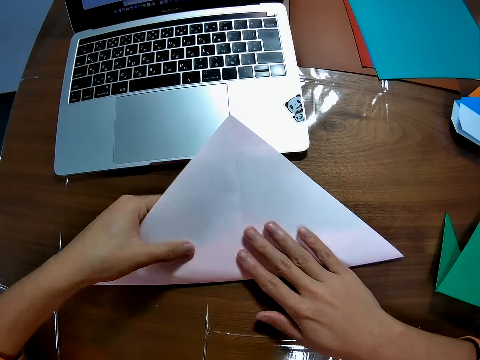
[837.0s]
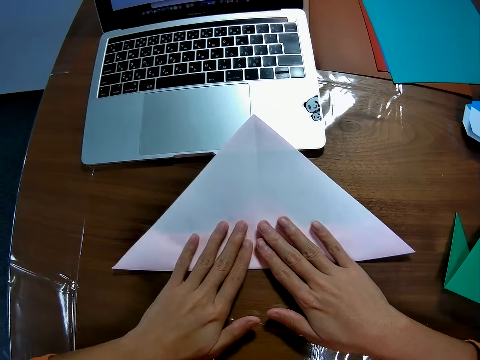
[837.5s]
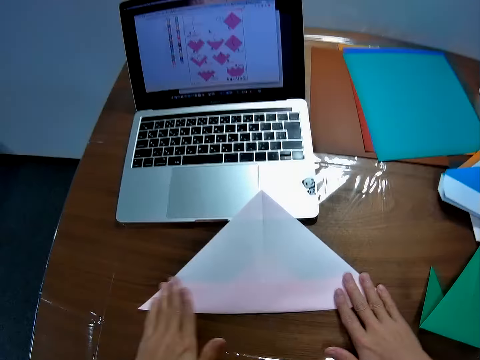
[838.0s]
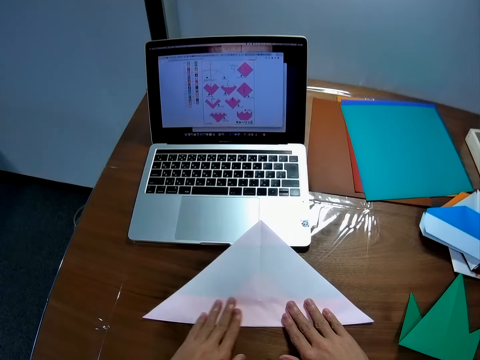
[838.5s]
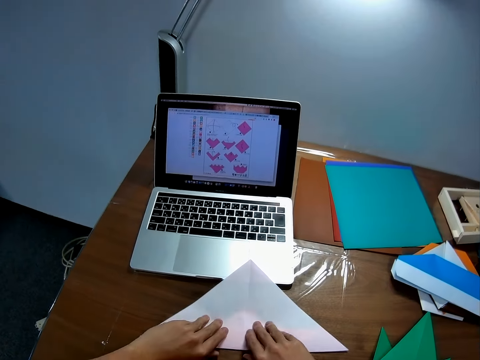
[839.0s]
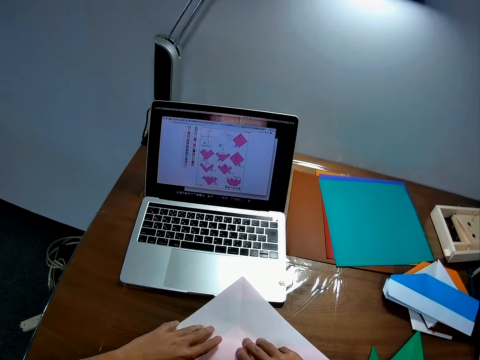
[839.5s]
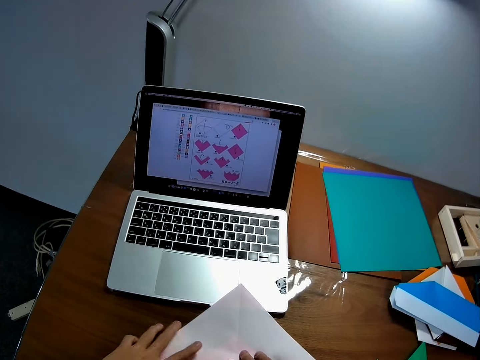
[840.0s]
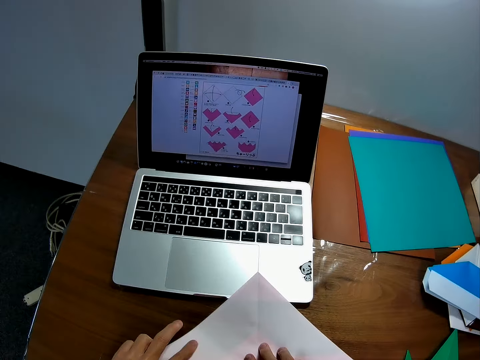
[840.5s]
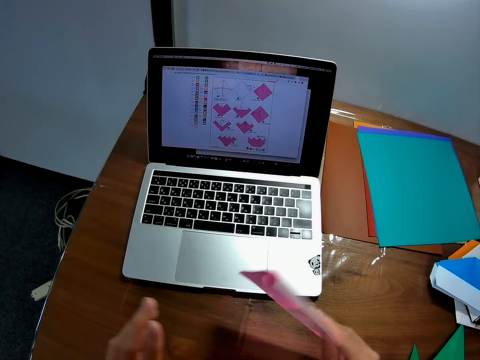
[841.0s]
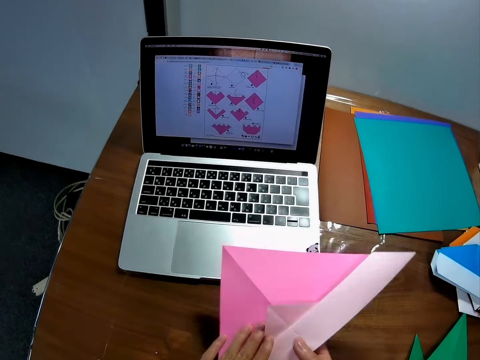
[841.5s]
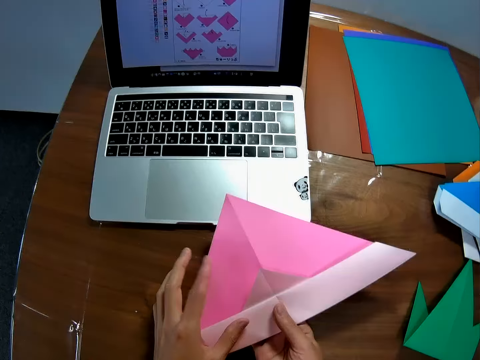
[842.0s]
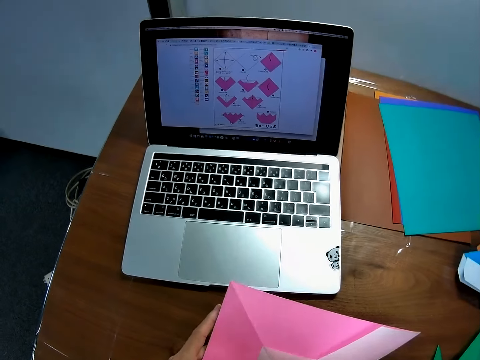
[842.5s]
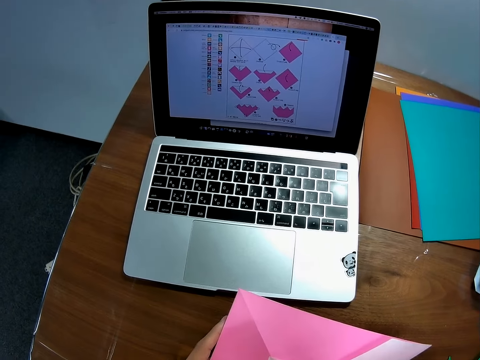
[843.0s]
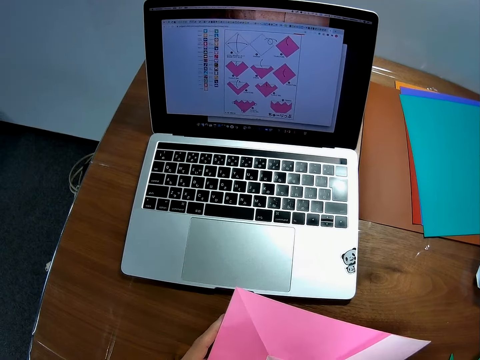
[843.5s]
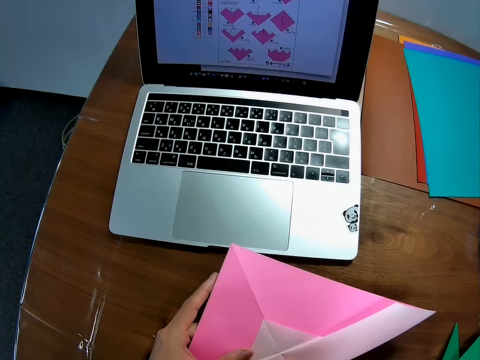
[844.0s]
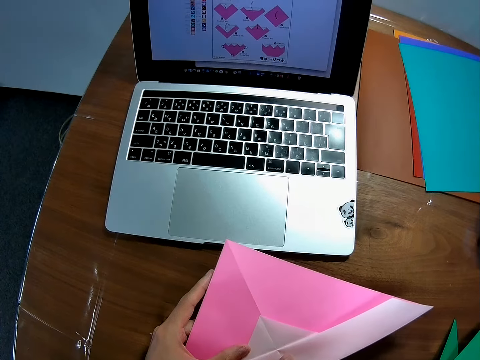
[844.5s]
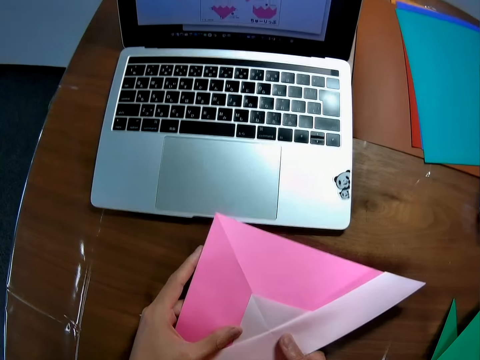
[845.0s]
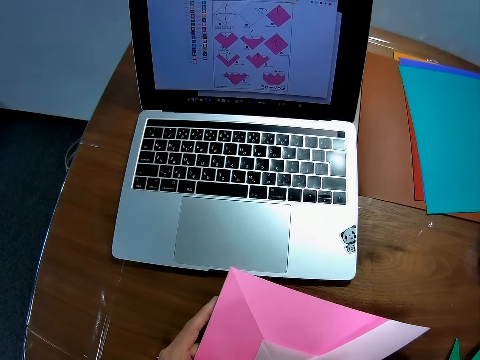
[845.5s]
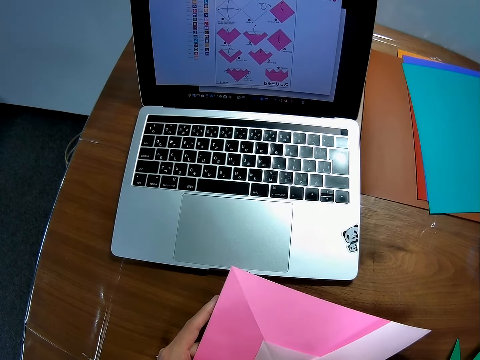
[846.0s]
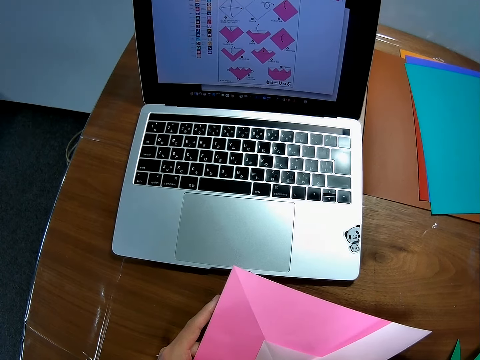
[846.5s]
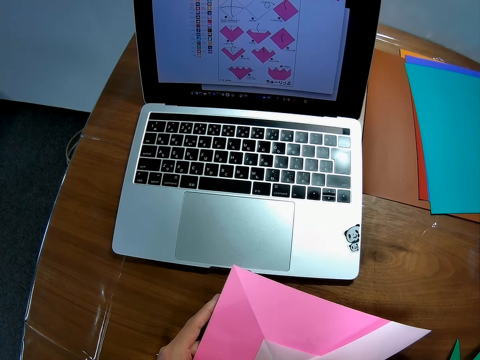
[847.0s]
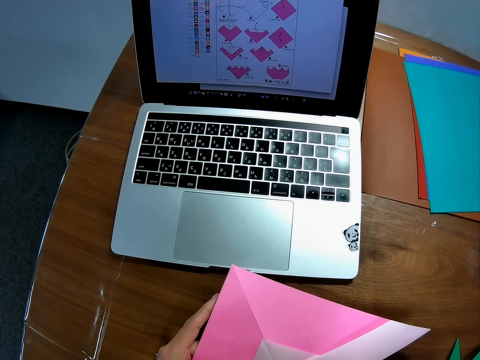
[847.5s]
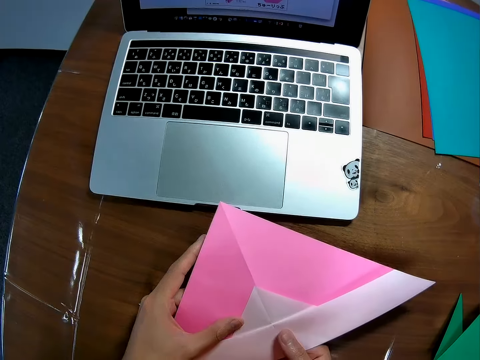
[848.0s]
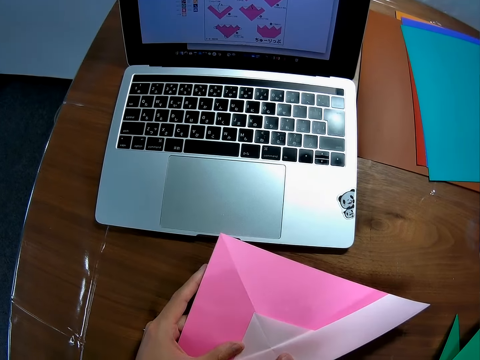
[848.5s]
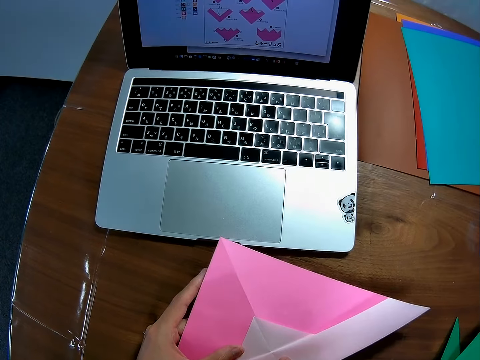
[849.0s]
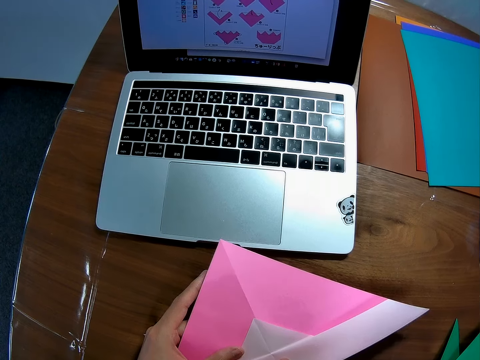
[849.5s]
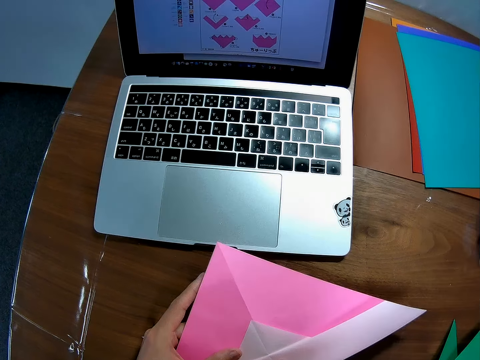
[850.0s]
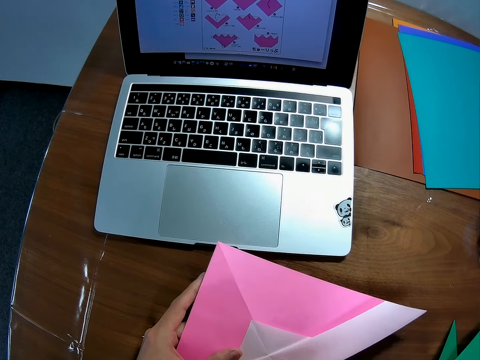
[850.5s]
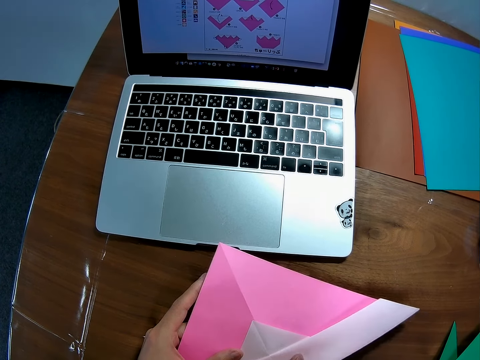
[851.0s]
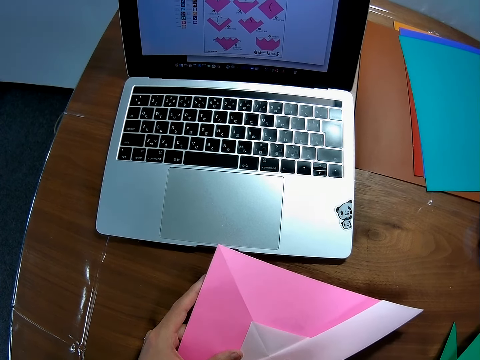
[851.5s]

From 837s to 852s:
The camera wearer inspects the pink paper in her hands.

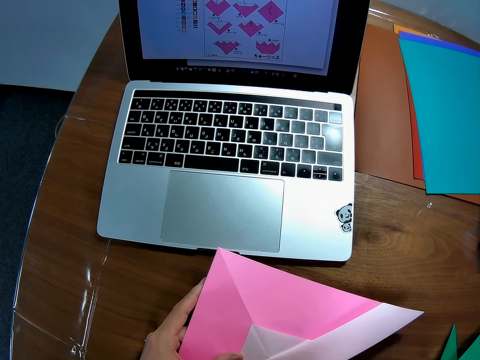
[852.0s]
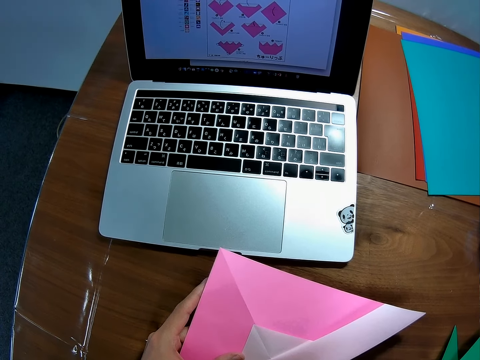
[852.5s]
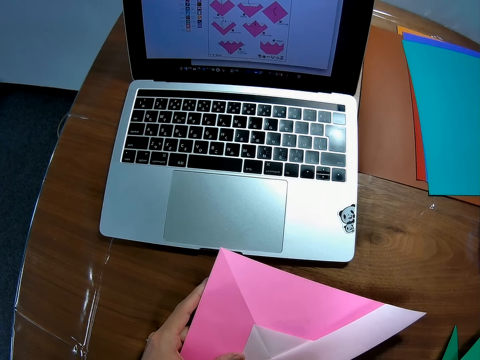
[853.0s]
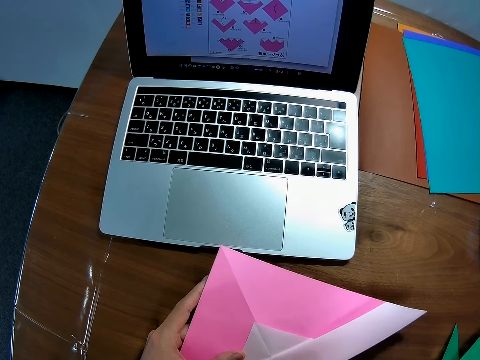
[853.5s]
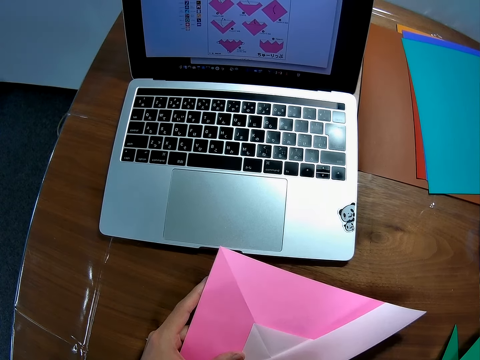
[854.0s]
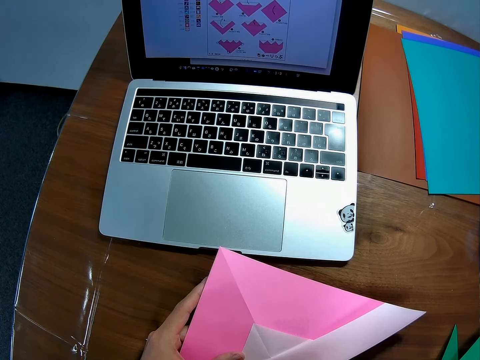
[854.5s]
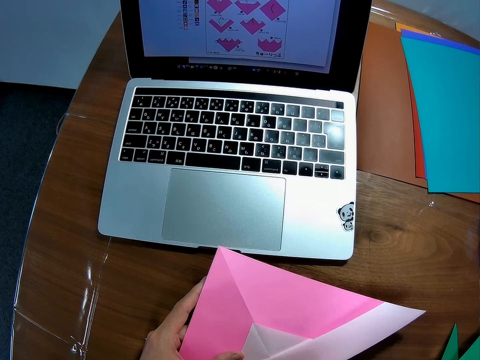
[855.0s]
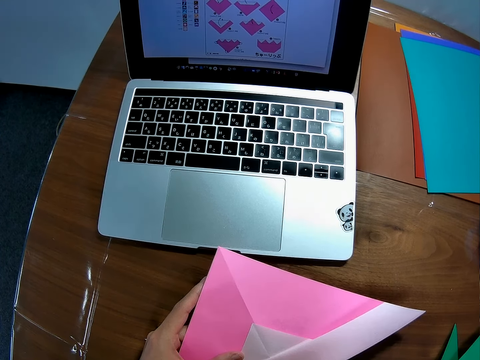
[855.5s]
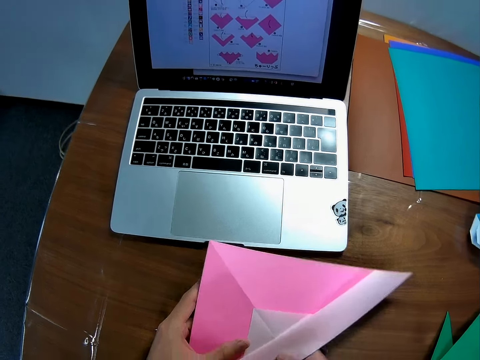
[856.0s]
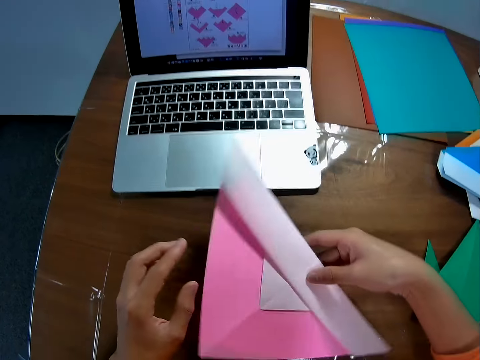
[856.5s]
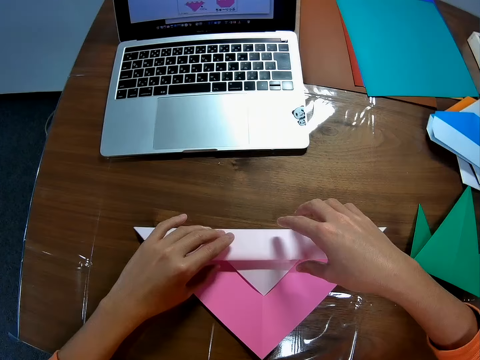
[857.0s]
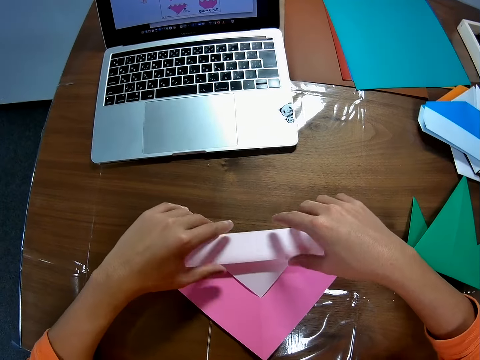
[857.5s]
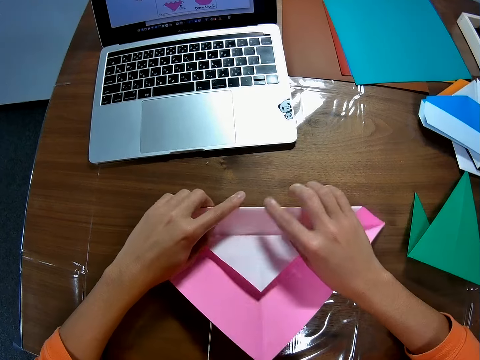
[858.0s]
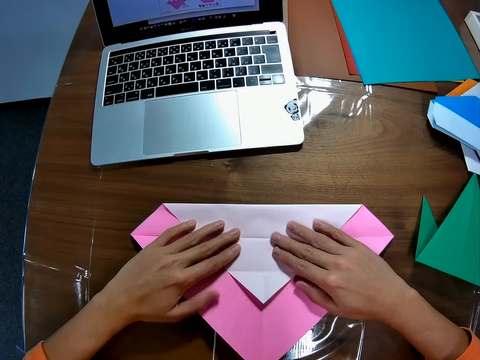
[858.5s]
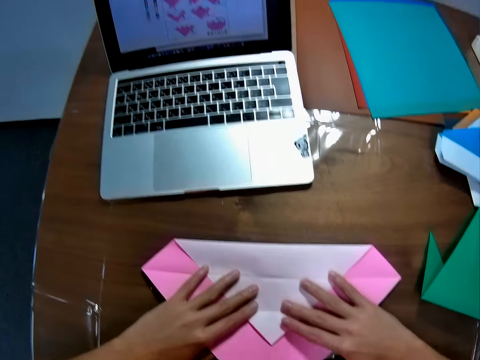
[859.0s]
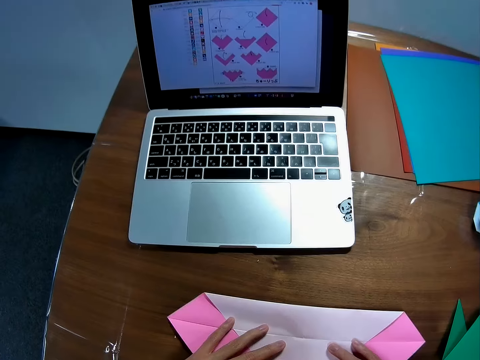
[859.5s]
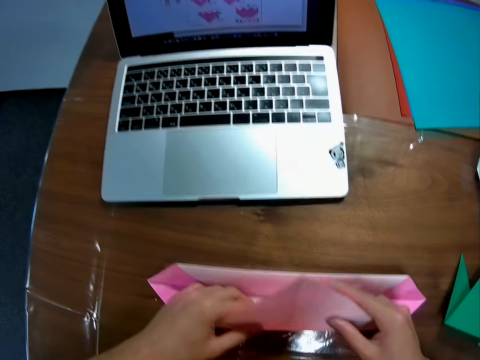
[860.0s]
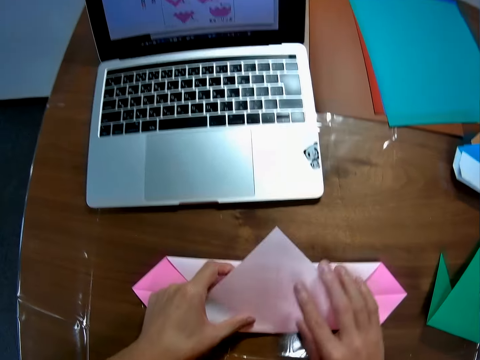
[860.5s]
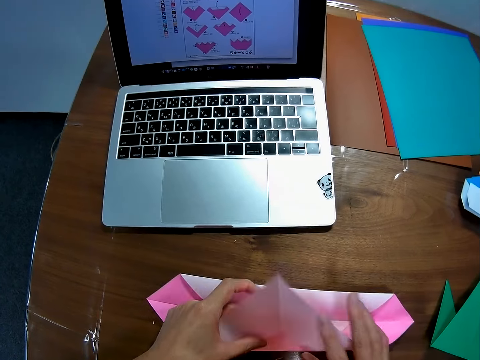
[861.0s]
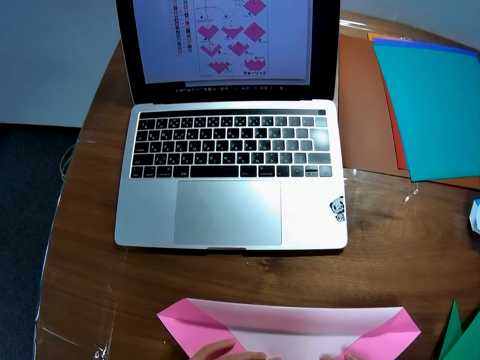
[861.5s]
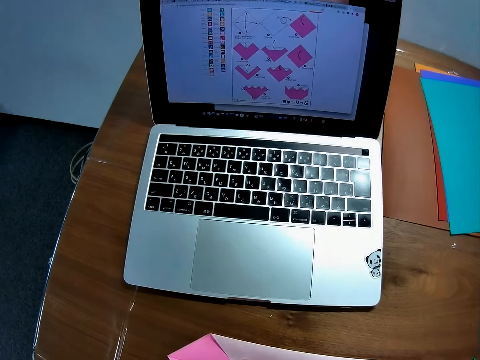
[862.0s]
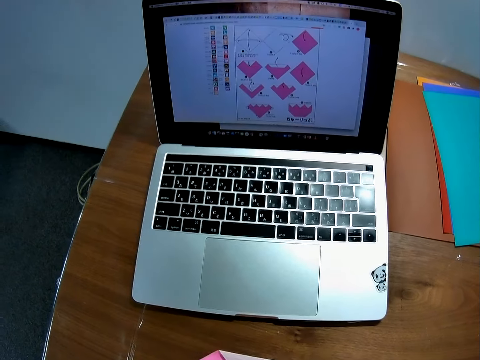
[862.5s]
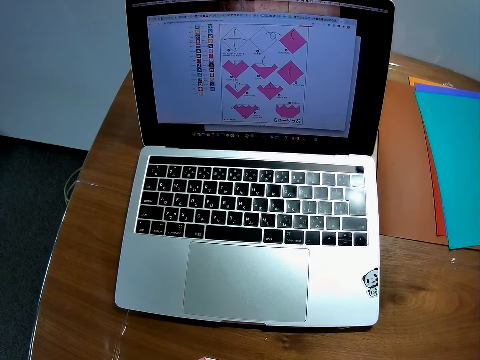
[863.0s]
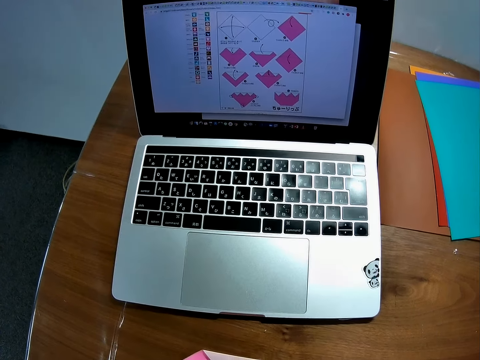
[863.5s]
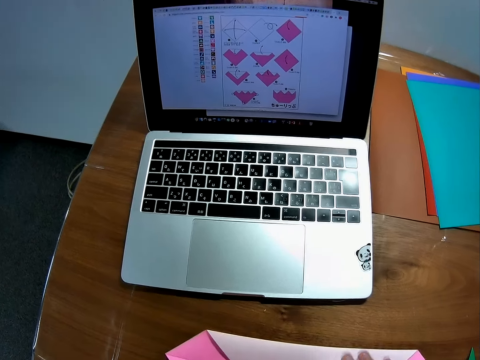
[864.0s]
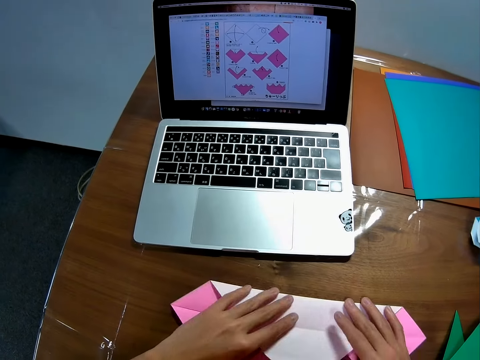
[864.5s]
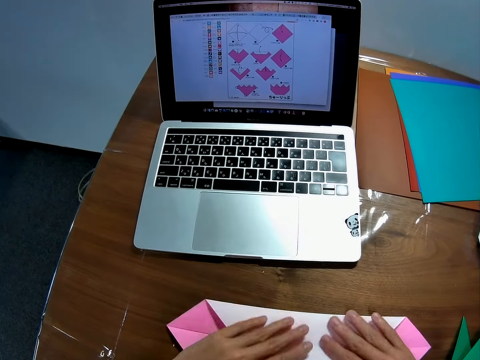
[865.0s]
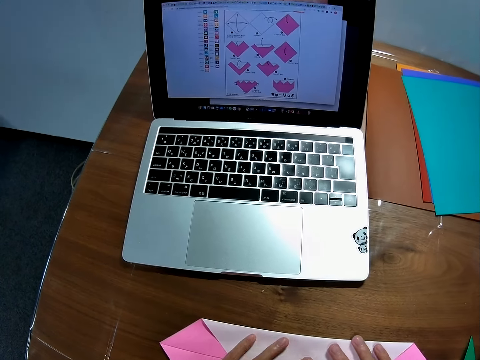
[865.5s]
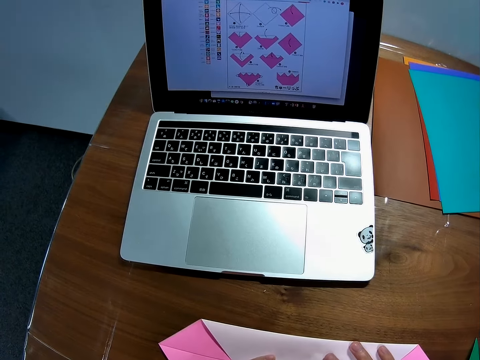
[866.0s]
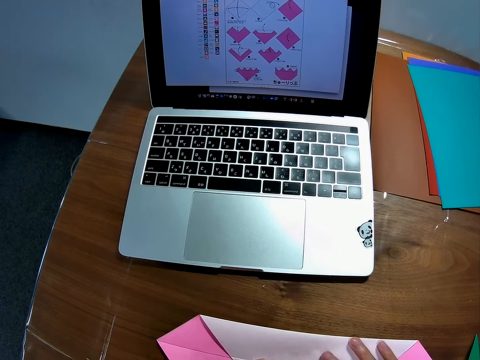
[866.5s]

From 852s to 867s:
The camera wearer folds the pink paper with his hands. He folds the kraft paper. He looks at the laptop.
